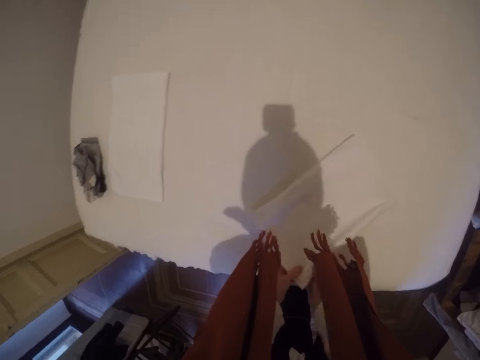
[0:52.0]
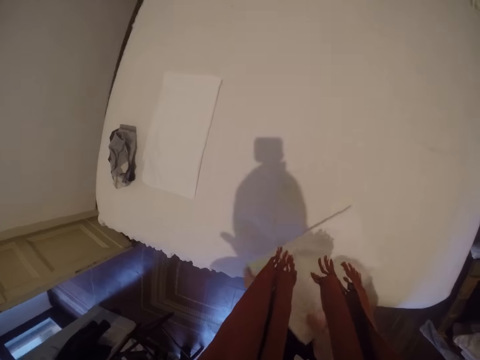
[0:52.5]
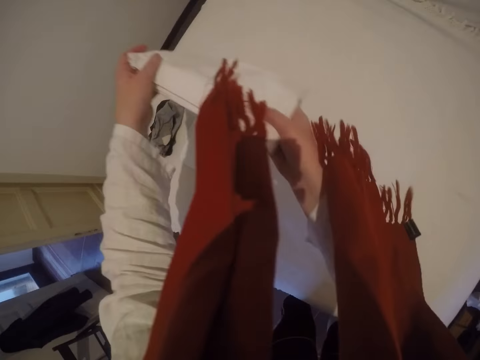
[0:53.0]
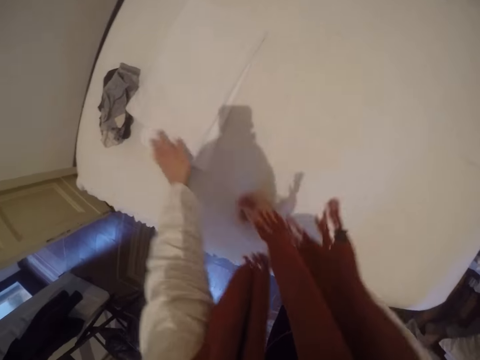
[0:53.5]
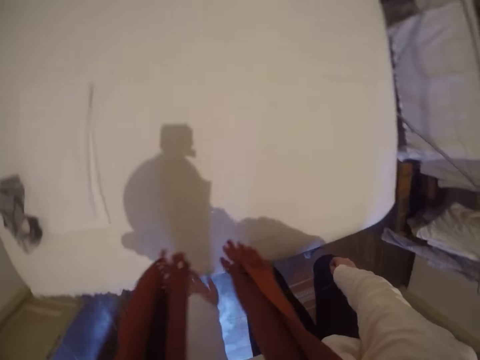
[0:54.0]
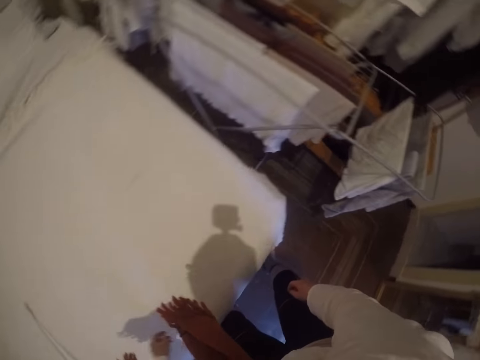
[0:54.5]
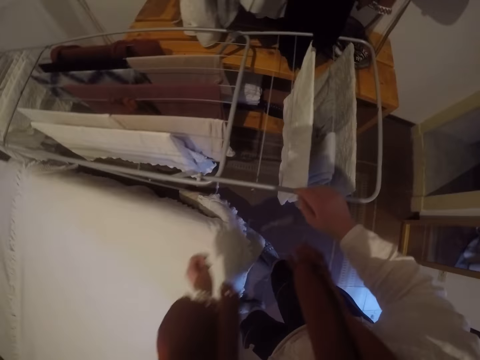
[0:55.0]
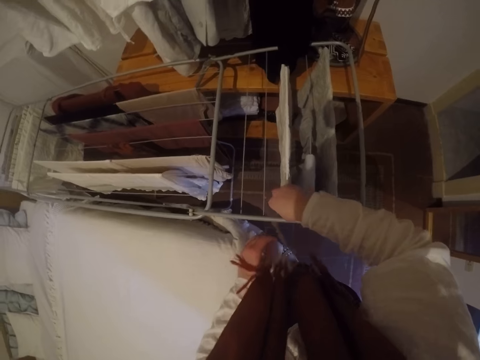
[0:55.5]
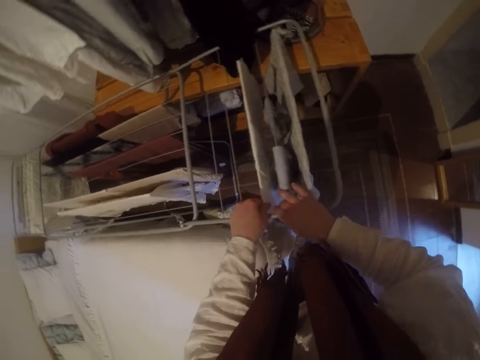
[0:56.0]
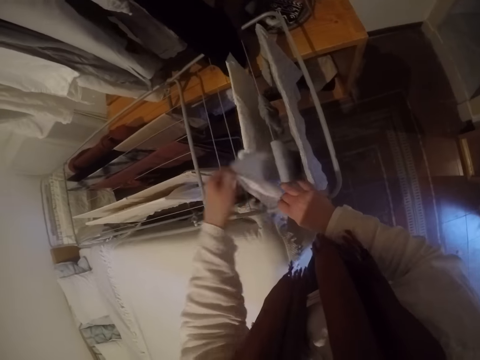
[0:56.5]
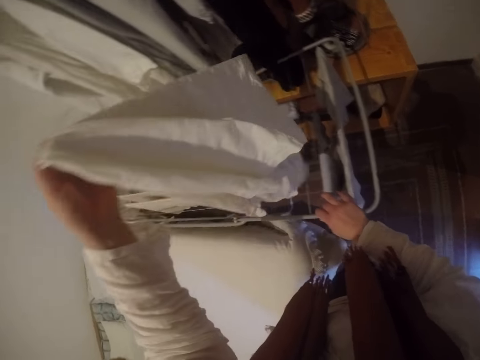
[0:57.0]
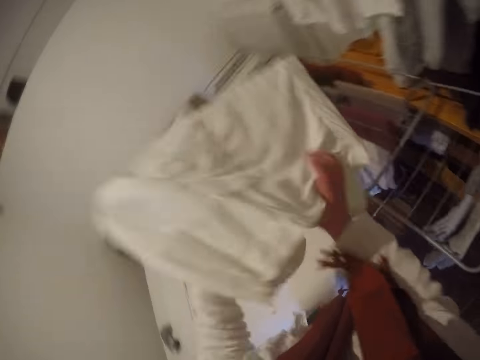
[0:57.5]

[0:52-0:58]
The camera wearer places the pillowcase on the pillowcase on the bed. They place their right hand on the foldable laundry rack and pick another pillowcase on the foldable laundry rack with their left hand.

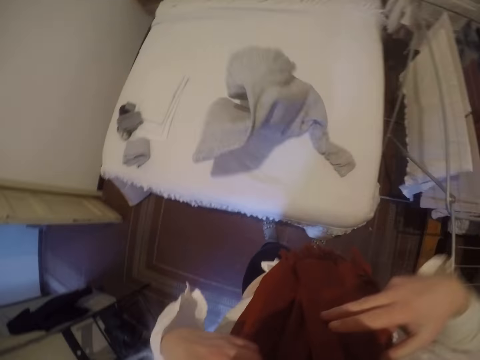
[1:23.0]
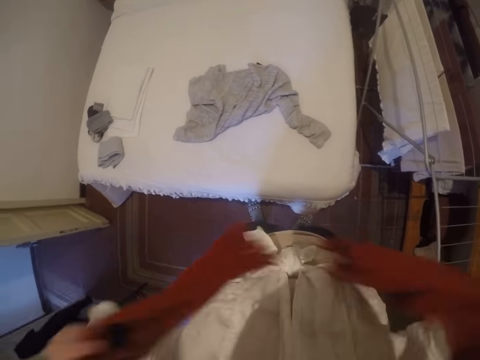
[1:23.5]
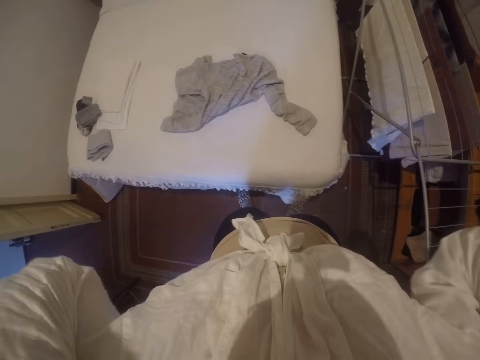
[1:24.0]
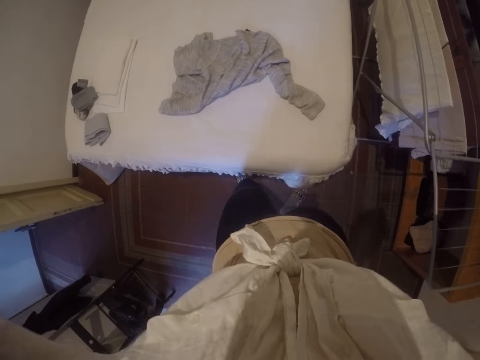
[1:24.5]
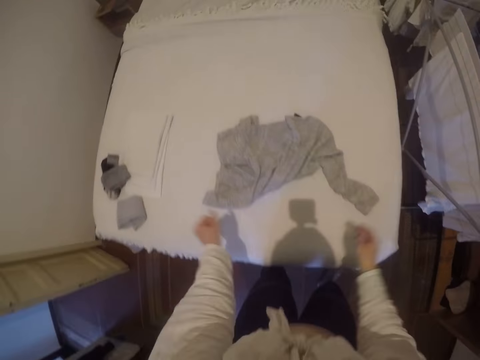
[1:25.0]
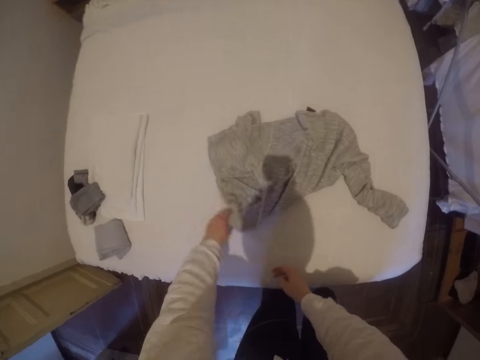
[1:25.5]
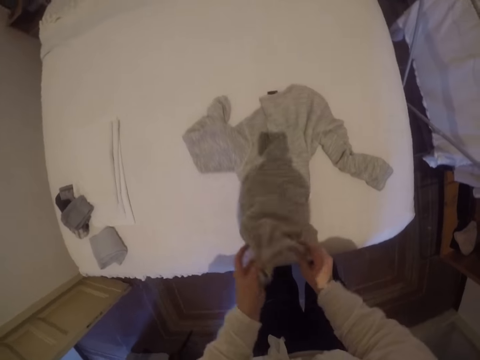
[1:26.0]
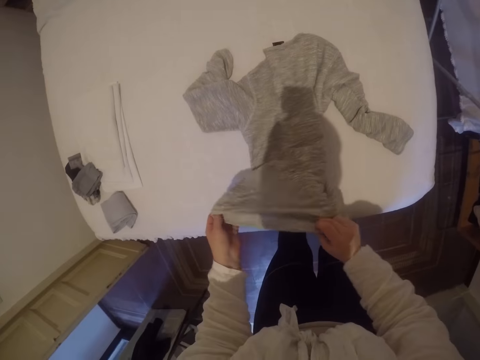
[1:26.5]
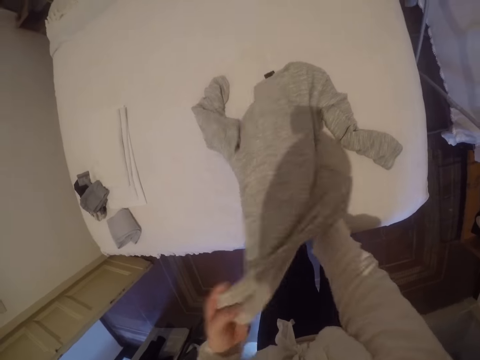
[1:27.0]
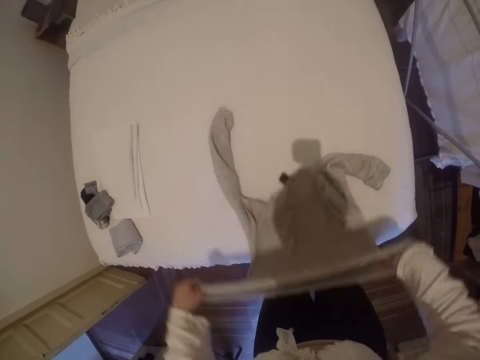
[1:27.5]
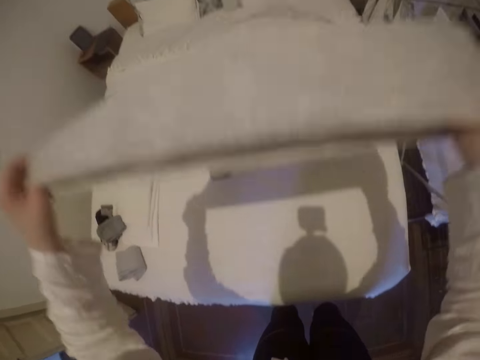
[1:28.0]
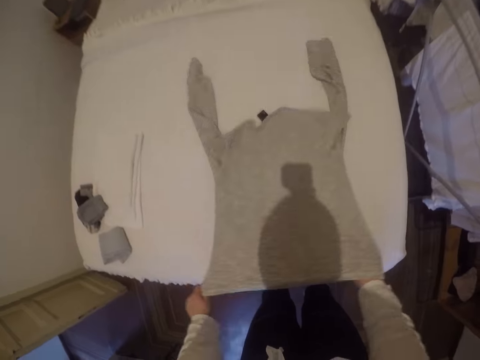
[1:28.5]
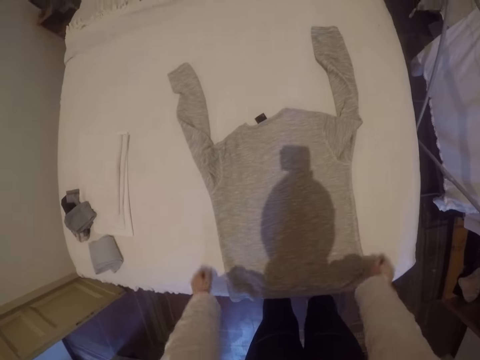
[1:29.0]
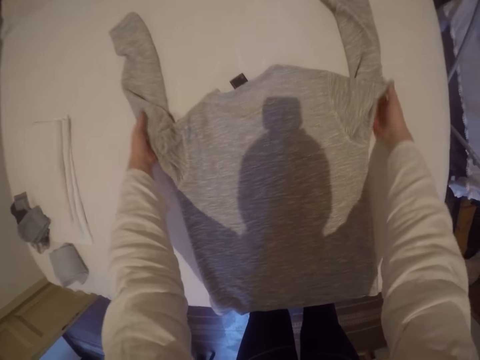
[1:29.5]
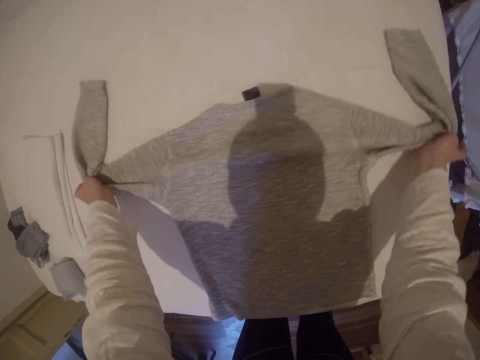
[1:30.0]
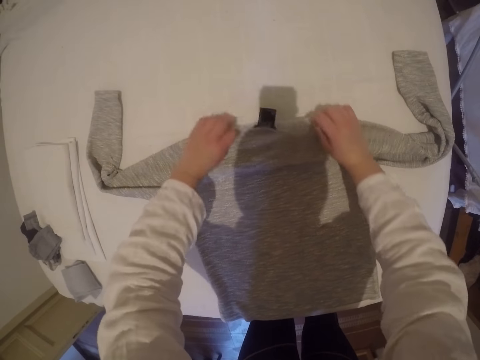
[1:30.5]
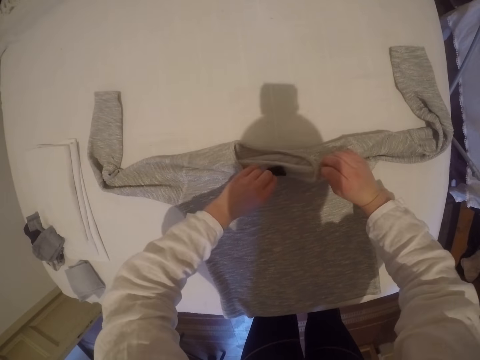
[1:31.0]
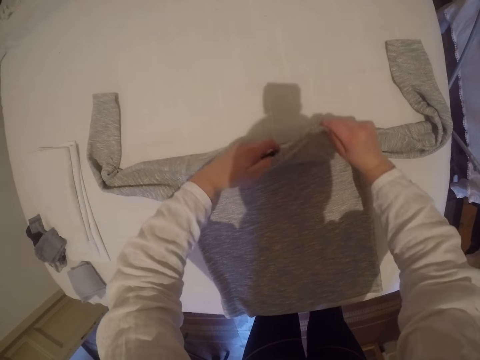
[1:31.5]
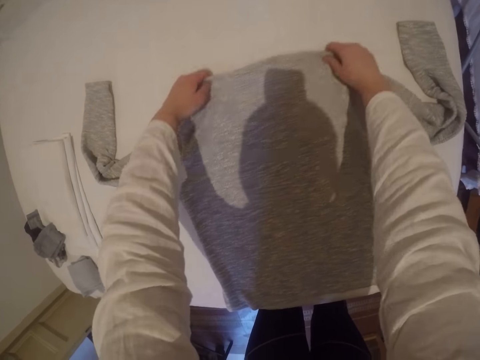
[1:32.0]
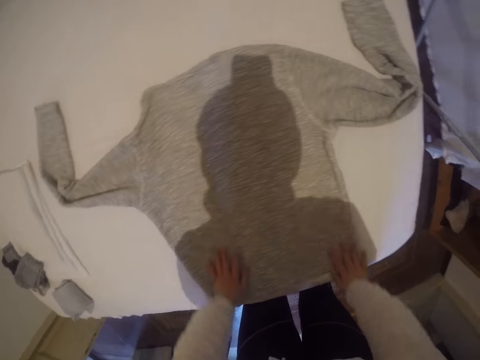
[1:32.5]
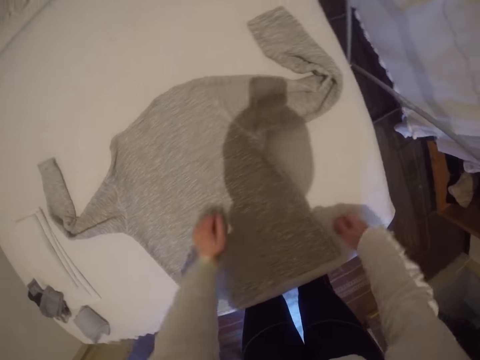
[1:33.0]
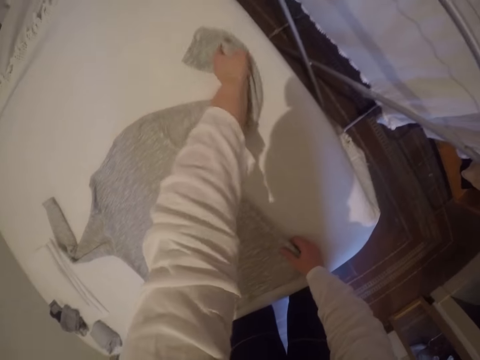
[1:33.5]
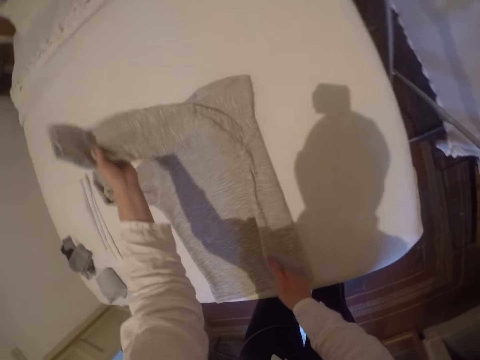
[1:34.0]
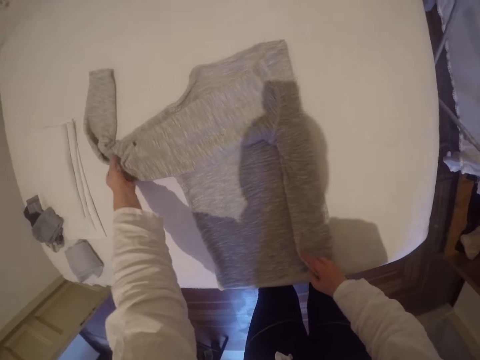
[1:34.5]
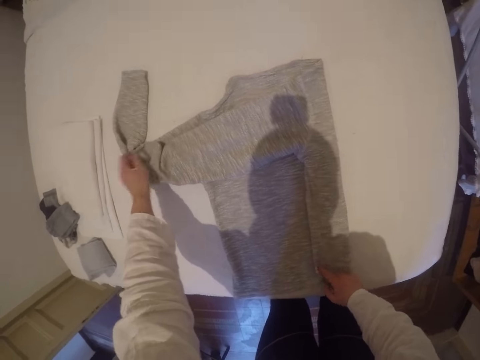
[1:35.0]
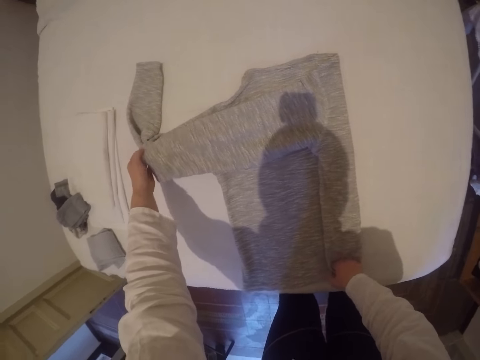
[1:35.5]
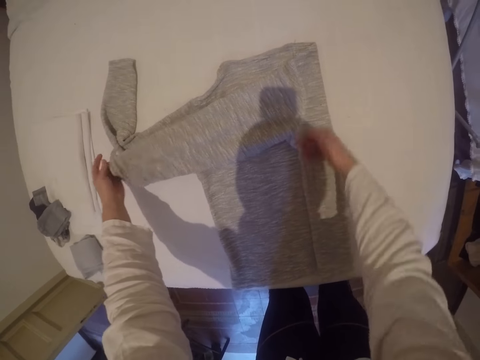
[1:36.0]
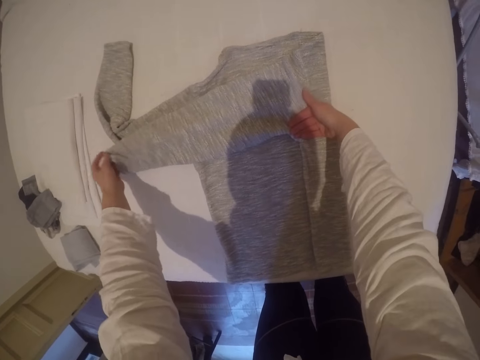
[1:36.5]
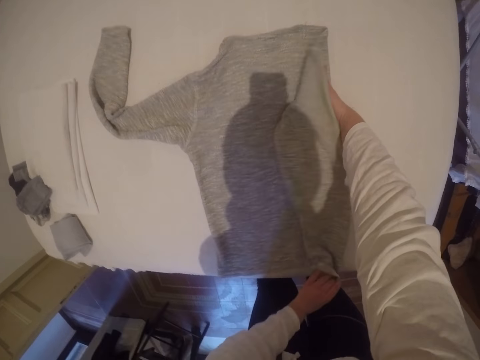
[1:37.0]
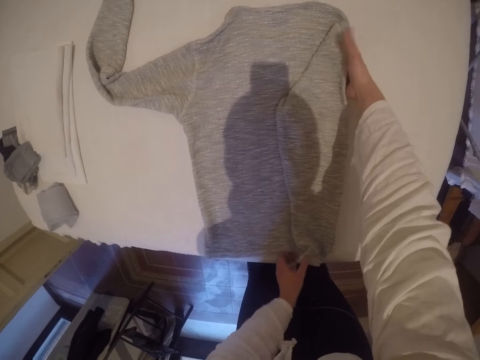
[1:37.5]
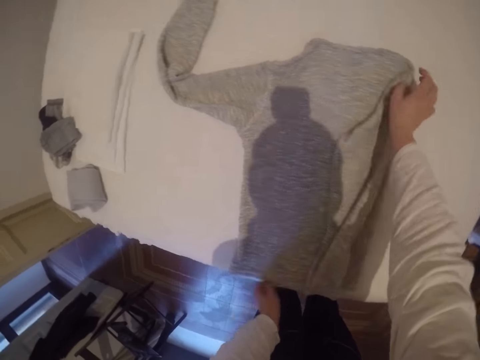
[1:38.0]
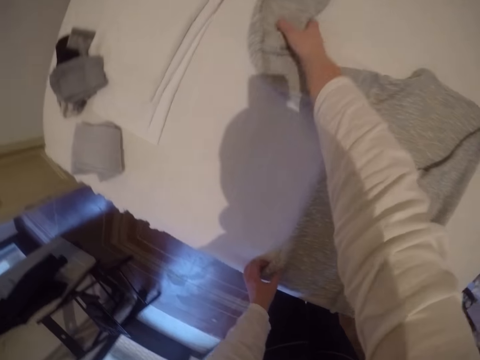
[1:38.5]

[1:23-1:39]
The camera wearer throws the top on the bed. They turn the scarf on their neck behind their back. They tie their scarf. They pick the long sleeve tee on the bed with their left hand. They hold the long sleeve tee with both hands. They spread the long sleeve tee on the bed. They fold the top. They fold the long sleeve tee.
